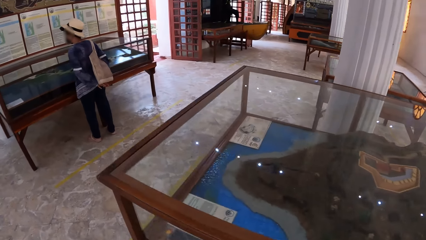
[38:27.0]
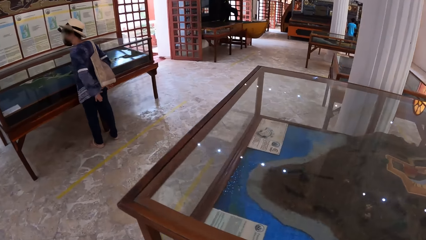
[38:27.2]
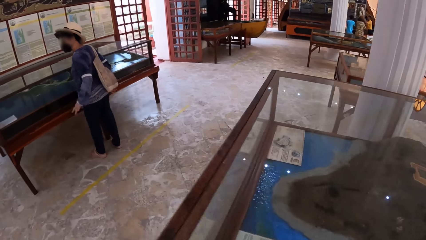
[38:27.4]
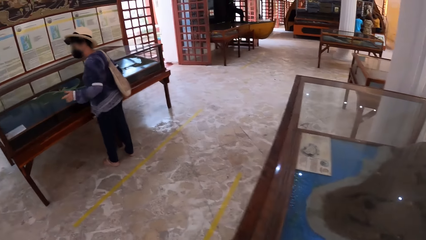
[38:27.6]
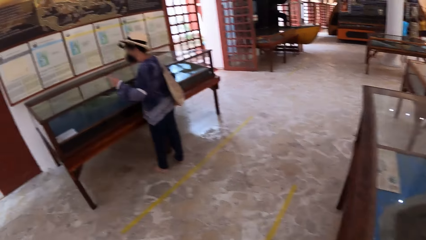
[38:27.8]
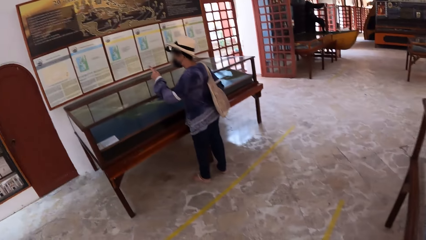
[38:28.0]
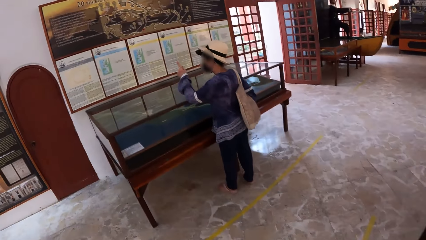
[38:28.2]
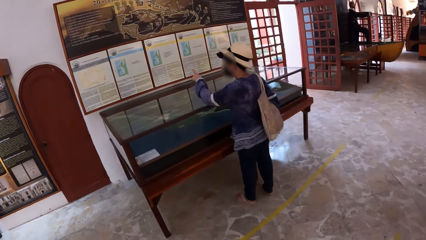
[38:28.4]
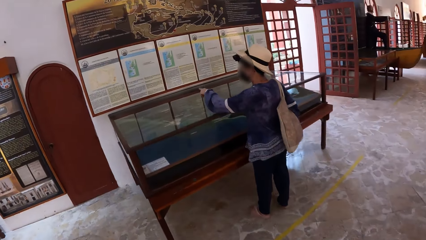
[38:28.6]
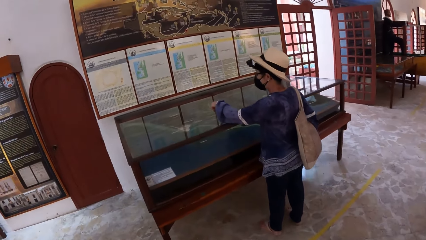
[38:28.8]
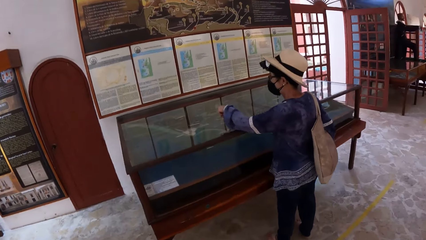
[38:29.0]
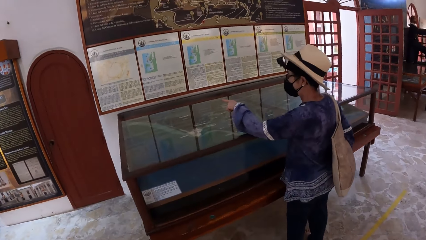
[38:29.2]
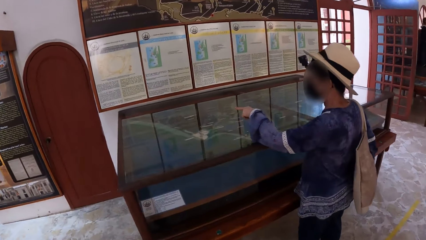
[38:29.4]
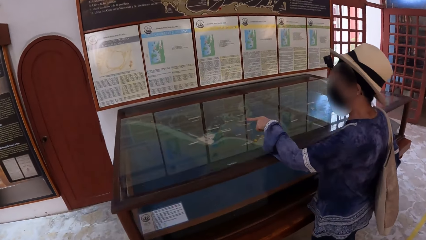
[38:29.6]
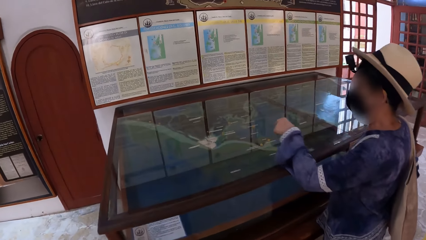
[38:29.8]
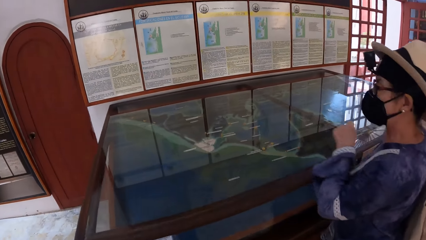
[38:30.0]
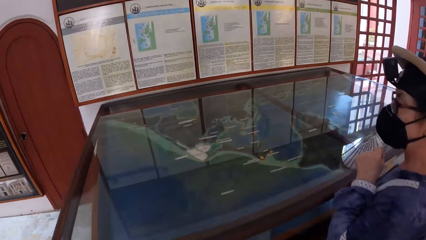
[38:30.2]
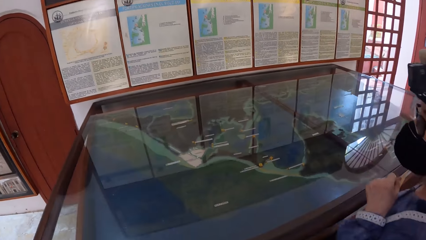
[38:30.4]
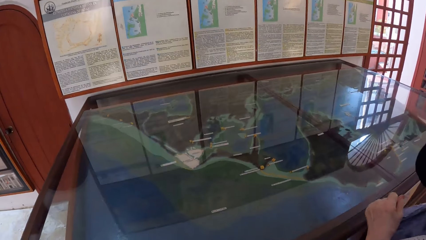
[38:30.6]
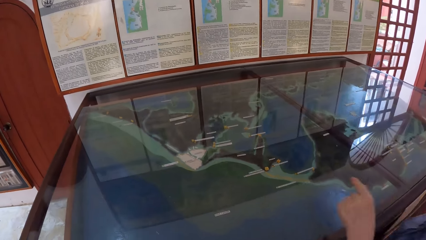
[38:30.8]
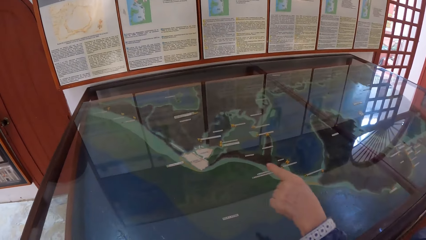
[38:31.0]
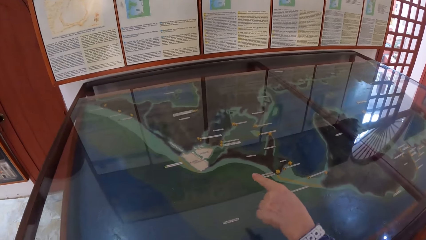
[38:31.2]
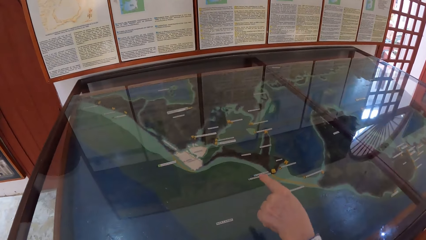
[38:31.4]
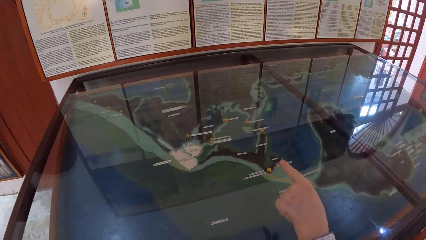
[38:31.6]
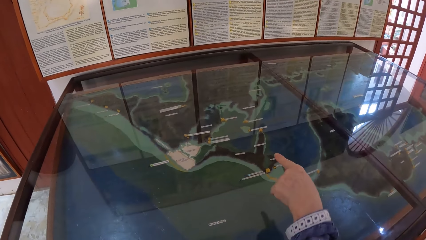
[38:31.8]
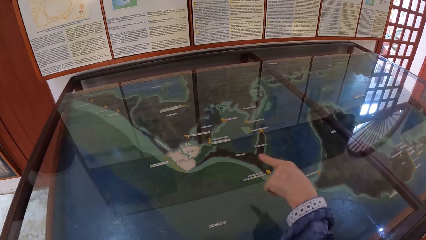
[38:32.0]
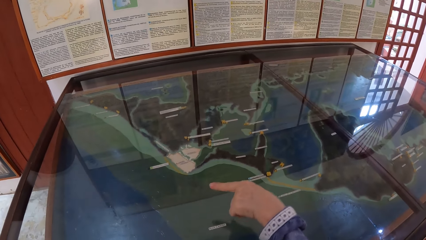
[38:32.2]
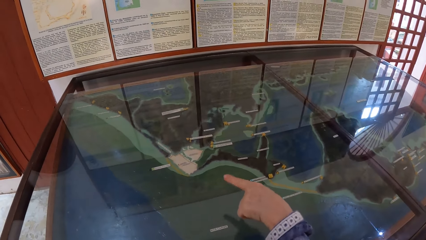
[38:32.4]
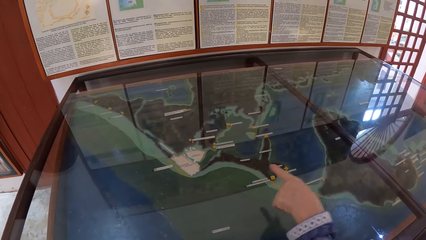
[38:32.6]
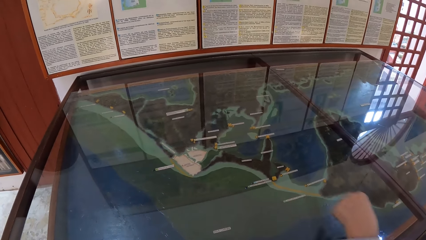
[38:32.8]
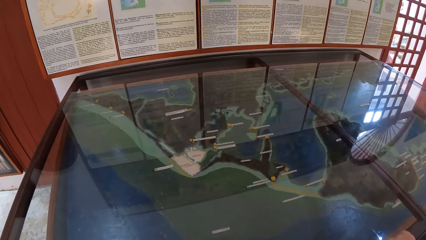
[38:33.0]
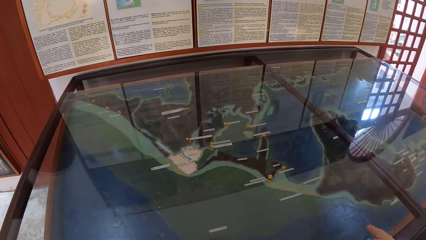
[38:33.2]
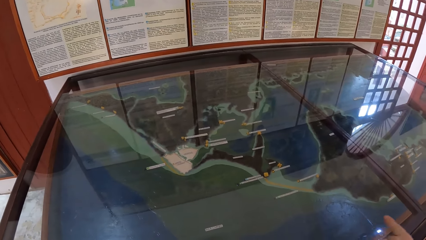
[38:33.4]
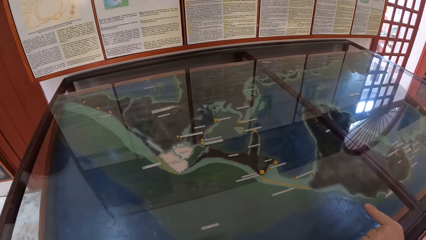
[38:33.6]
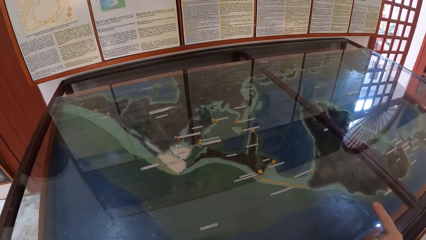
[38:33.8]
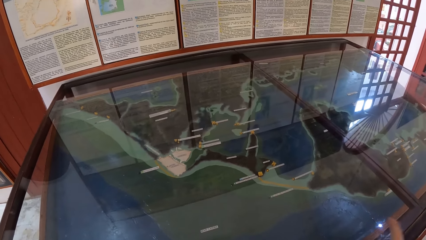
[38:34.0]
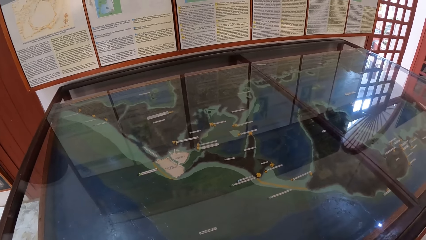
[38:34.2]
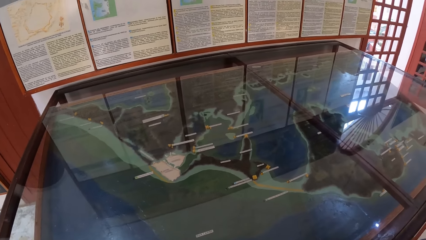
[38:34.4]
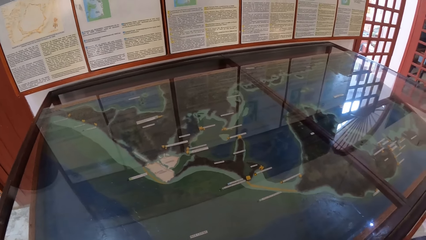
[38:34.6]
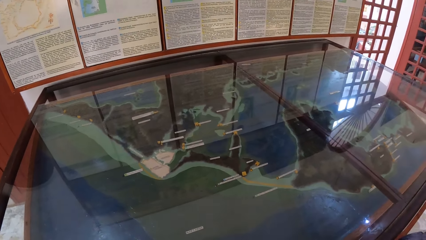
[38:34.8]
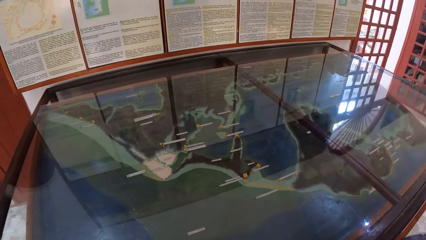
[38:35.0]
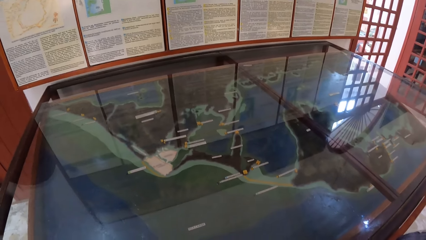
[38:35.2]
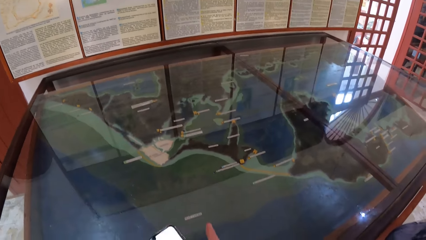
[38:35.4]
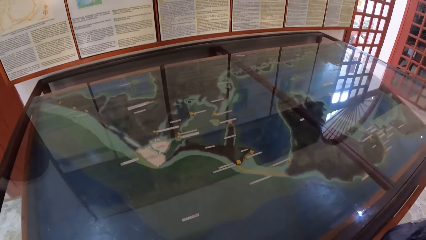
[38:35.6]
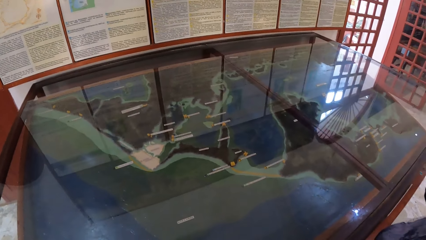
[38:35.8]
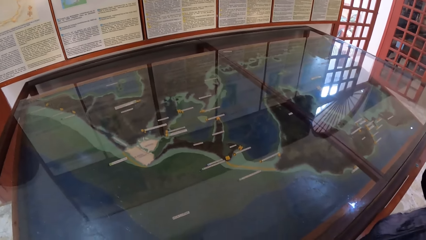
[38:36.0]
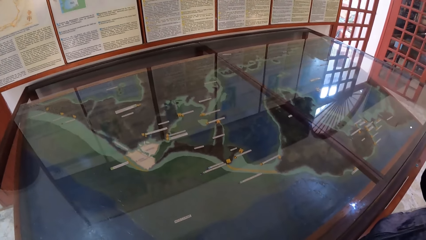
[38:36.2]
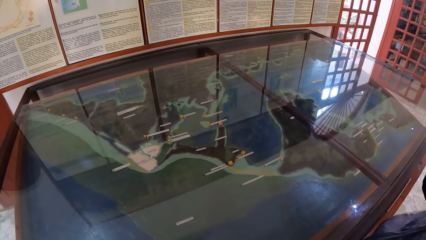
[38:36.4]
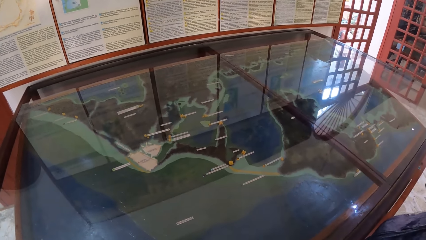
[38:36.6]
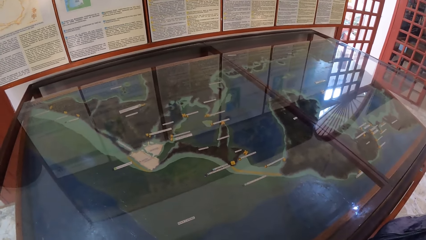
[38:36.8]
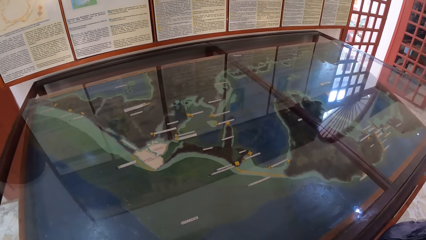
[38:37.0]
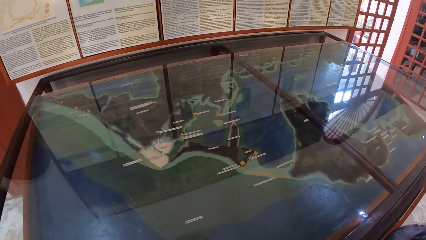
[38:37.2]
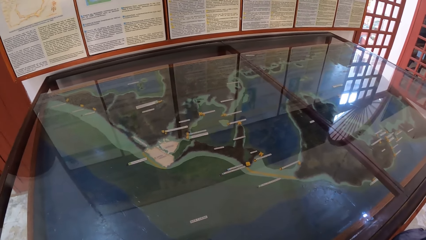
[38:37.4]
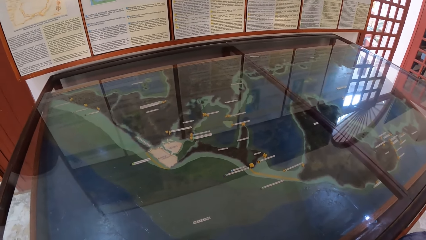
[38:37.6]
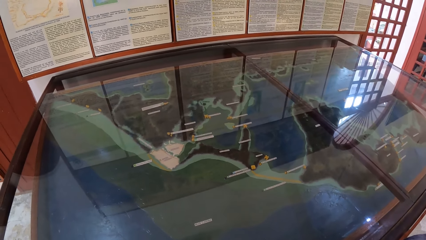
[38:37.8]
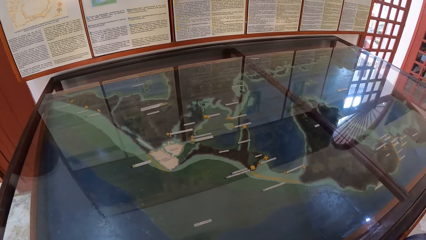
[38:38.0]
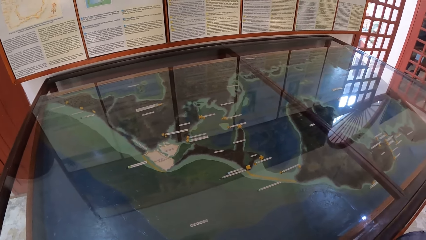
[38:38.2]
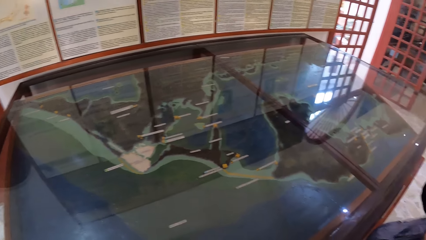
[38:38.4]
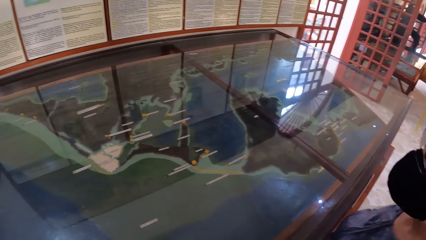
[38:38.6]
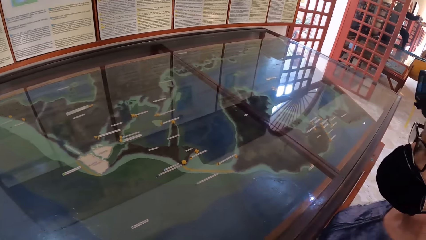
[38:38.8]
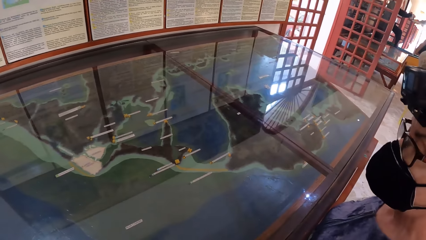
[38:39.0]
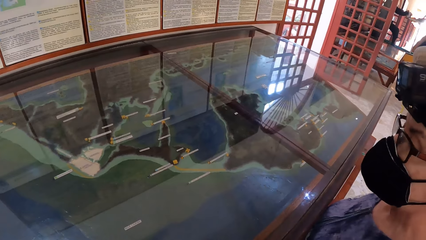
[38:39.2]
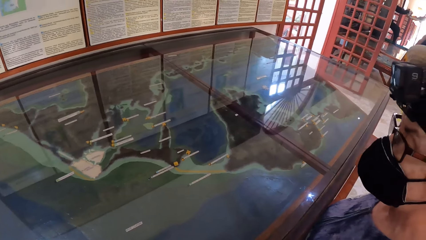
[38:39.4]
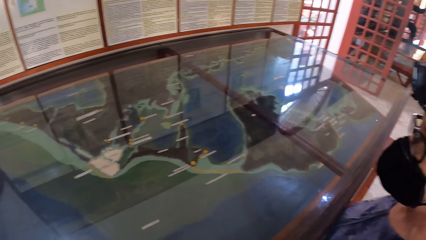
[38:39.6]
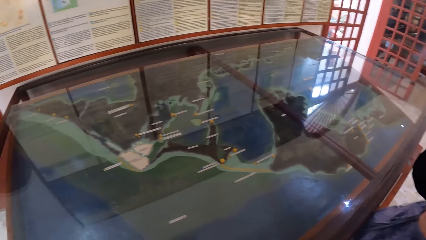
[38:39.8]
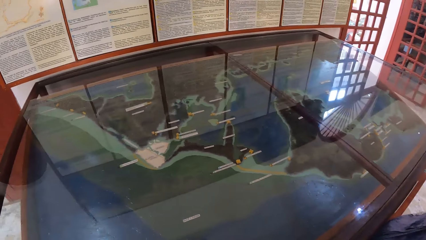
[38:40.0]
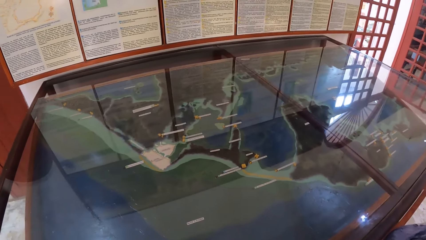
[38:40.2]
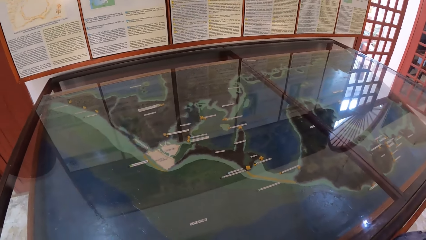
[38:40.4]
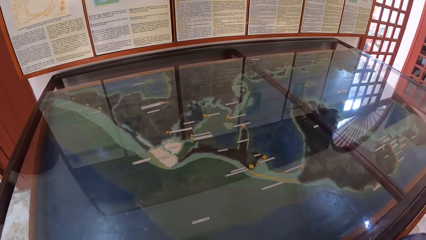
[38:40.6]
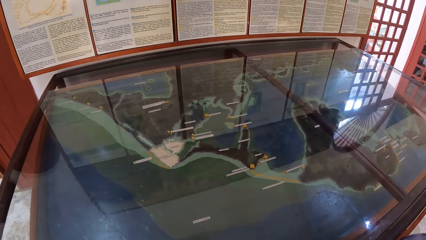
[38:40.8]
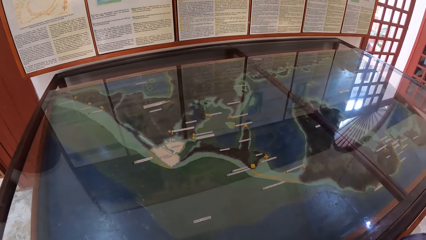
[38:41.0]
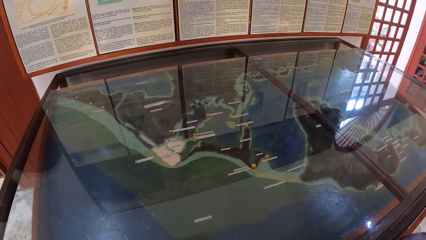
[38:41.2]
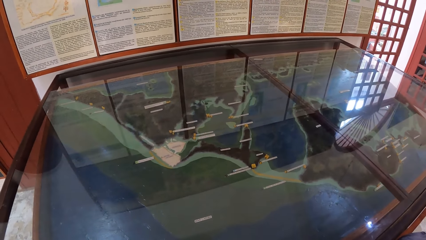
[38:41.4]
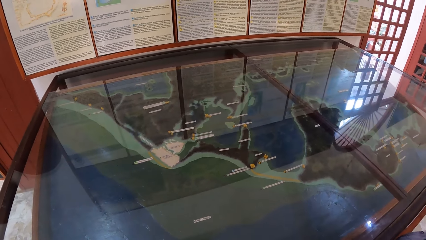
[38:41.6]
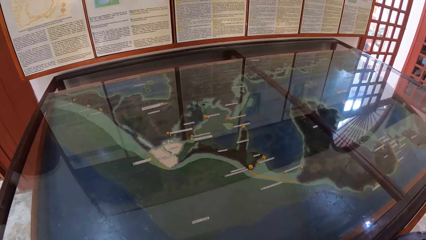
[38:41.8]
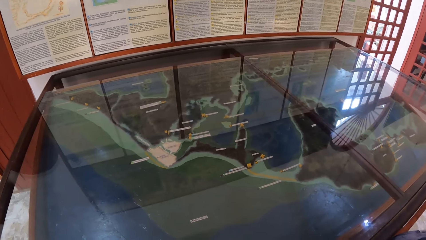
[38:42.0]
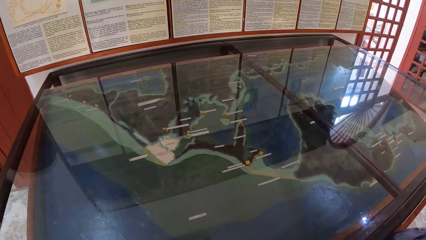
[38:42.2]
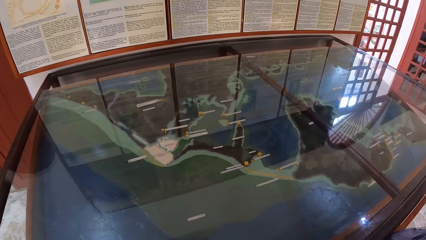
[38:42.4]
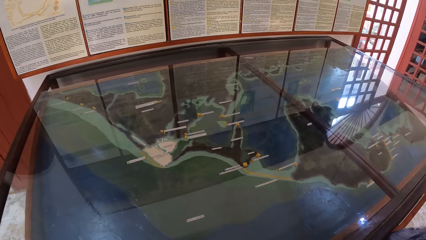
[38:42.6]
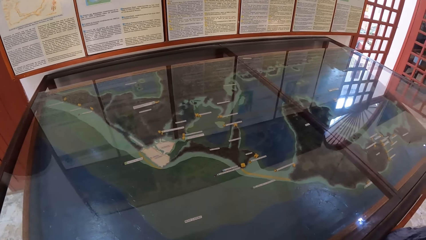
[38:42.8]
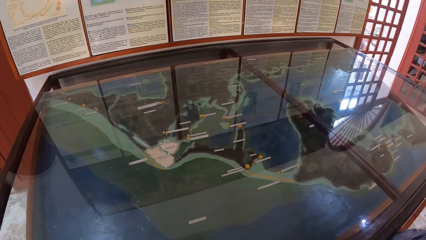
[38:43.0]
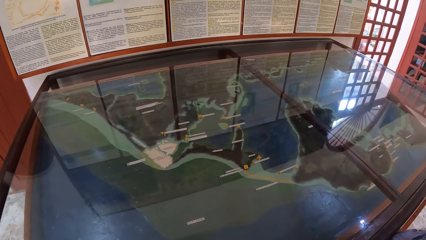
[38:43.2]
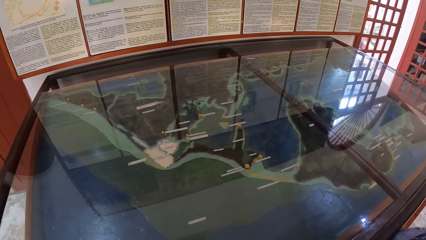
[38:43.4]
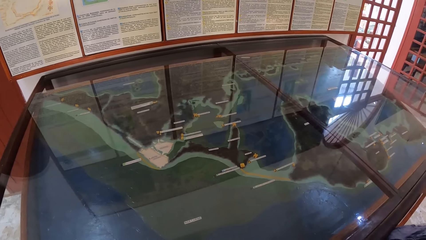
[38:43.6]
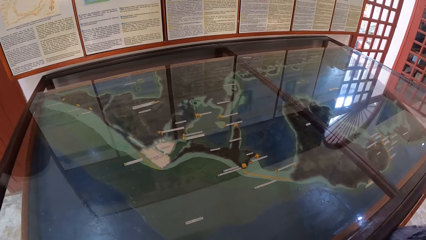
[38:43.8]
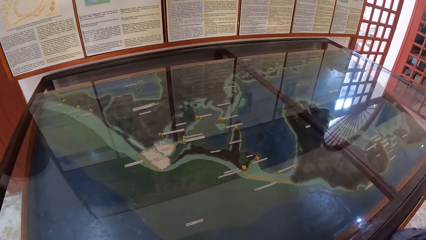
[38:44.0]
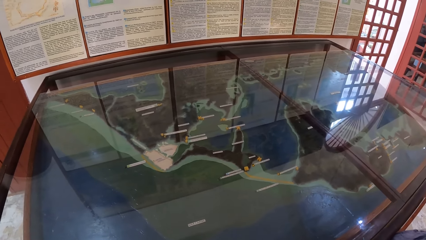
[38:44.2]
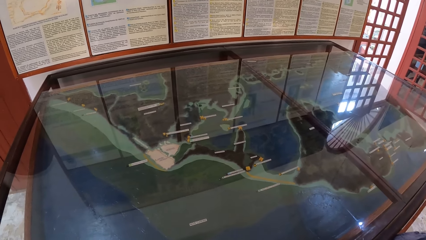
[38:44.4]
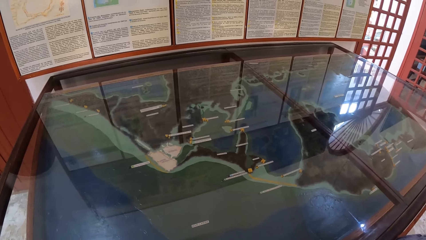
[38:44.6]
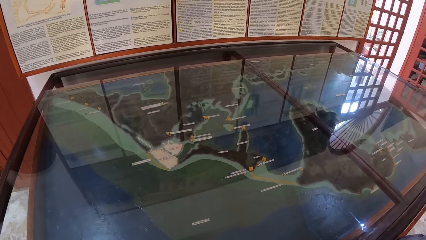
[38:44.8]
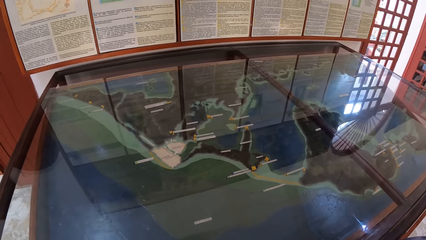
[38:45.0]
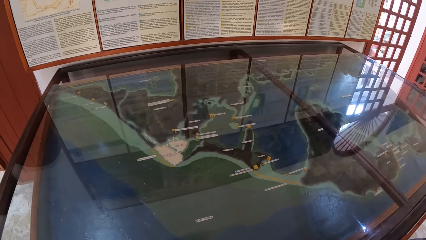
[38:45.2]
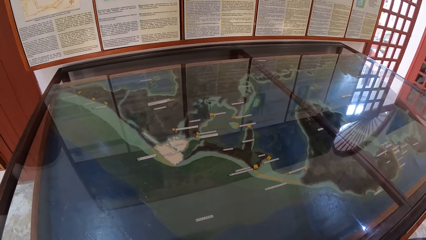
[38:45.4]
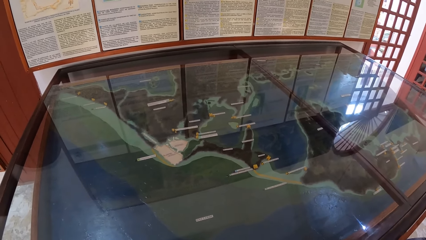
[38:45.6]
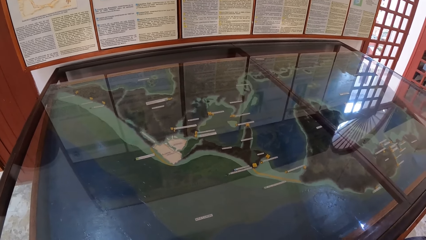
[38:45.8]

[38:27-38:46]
The woman points her left index finger towards the artifact in the show glass. She interacts with the camera wearer. She points her left index finger towards the artifact in the show glass again.
